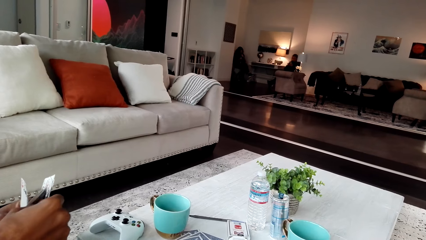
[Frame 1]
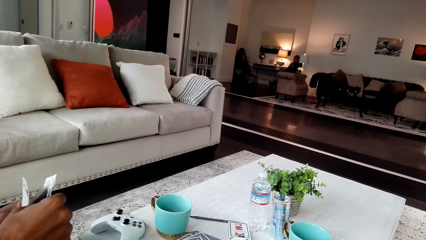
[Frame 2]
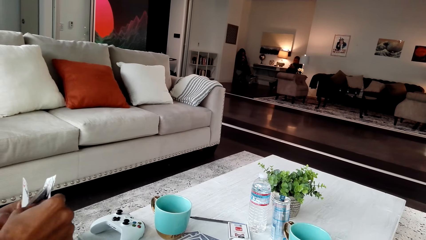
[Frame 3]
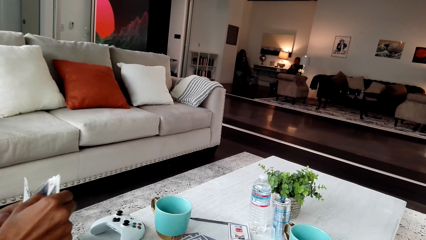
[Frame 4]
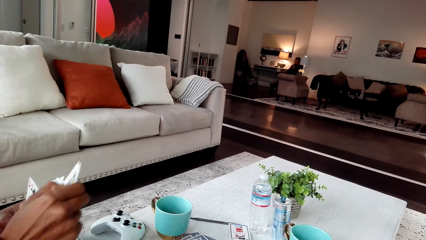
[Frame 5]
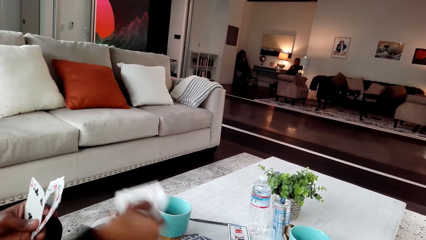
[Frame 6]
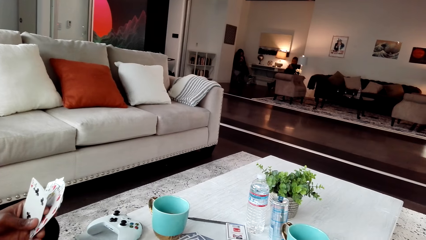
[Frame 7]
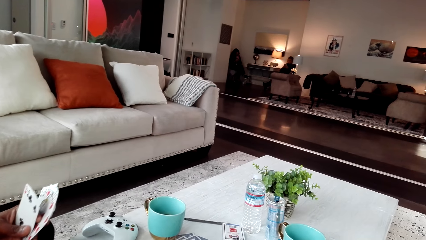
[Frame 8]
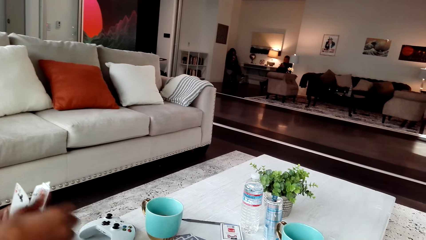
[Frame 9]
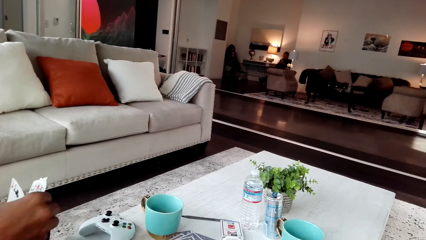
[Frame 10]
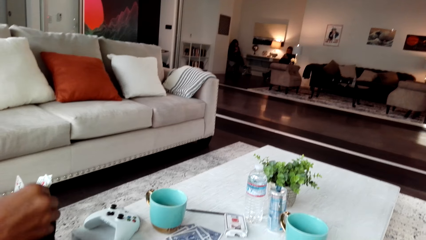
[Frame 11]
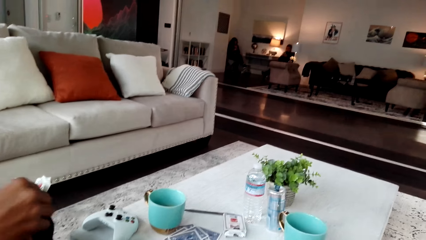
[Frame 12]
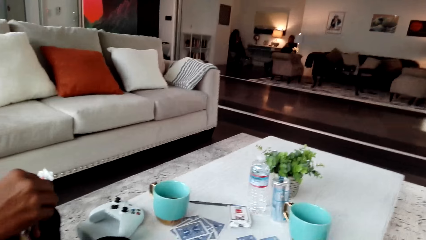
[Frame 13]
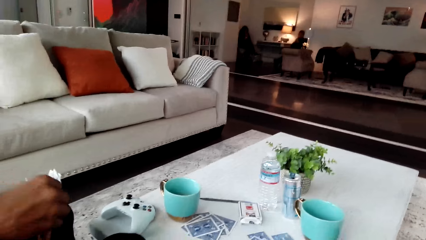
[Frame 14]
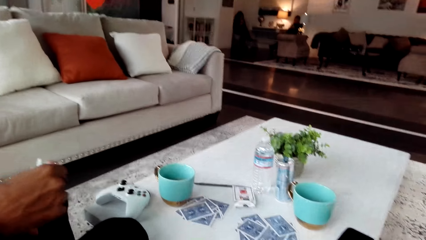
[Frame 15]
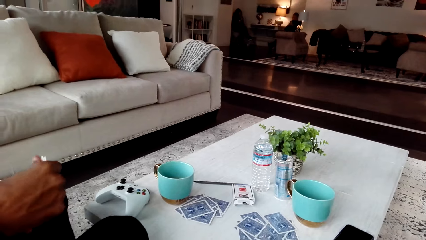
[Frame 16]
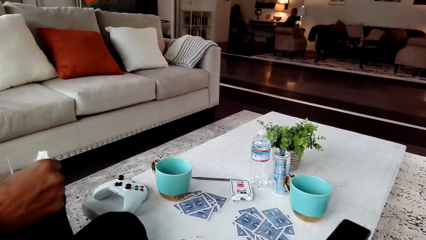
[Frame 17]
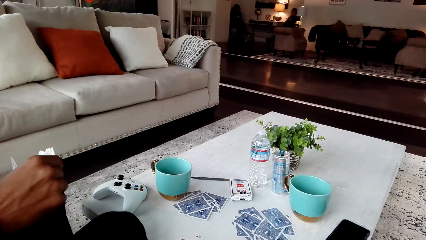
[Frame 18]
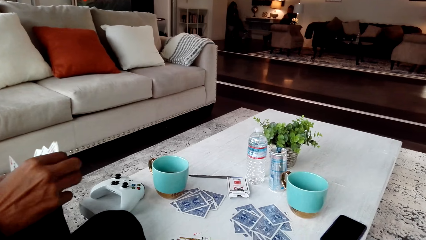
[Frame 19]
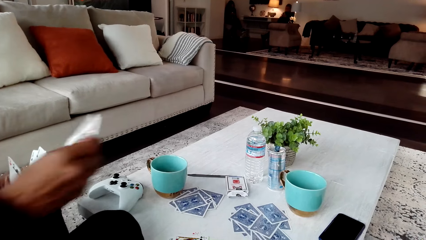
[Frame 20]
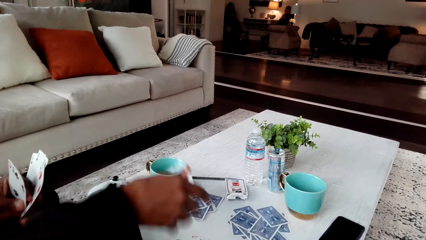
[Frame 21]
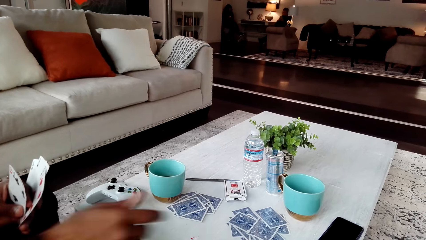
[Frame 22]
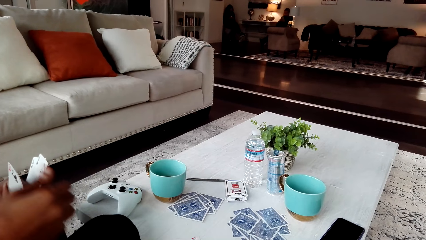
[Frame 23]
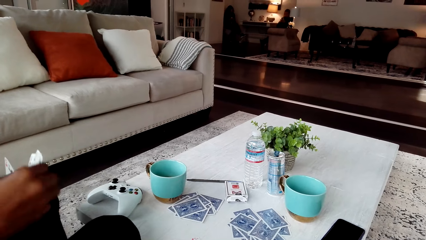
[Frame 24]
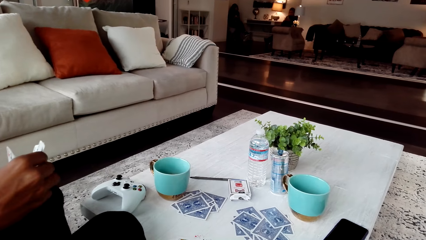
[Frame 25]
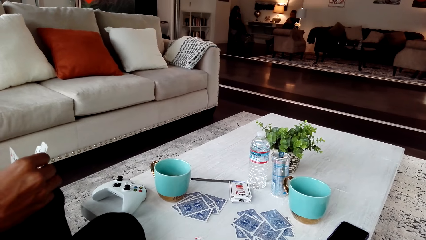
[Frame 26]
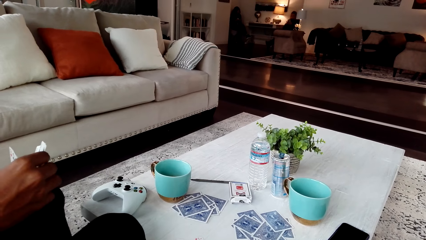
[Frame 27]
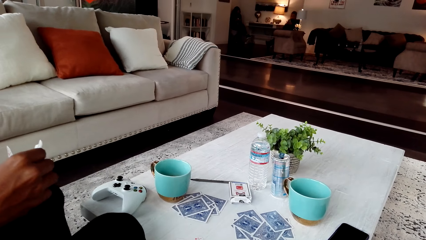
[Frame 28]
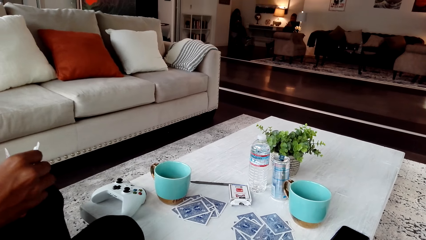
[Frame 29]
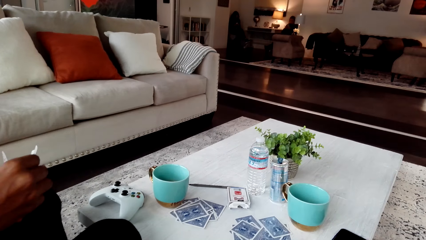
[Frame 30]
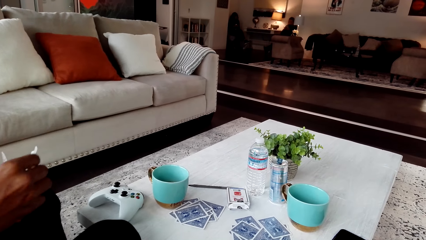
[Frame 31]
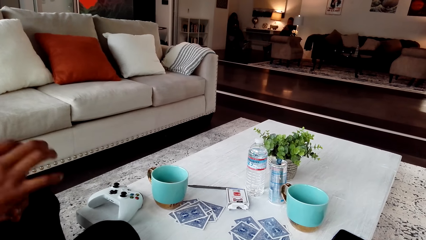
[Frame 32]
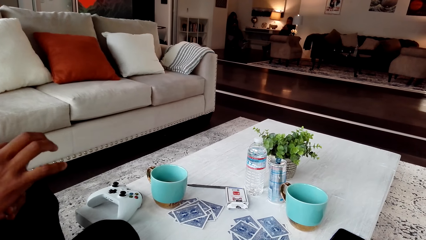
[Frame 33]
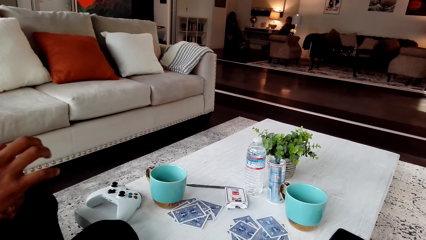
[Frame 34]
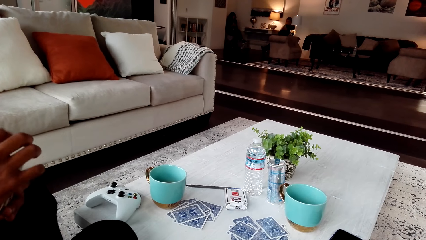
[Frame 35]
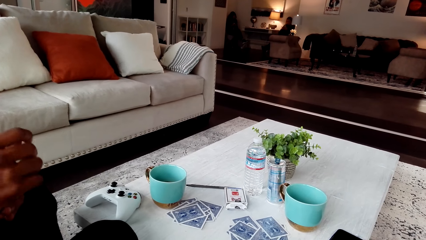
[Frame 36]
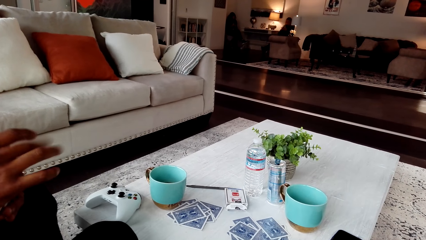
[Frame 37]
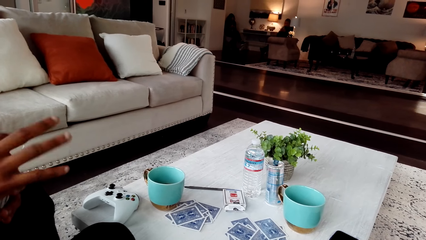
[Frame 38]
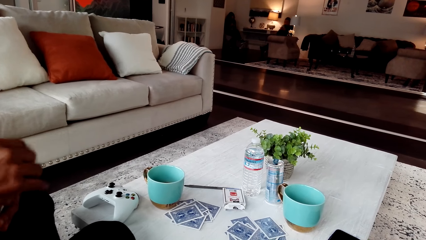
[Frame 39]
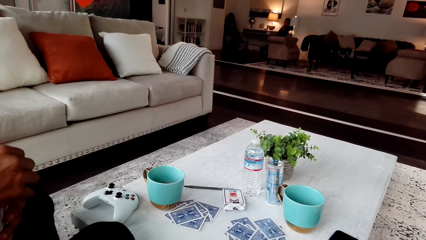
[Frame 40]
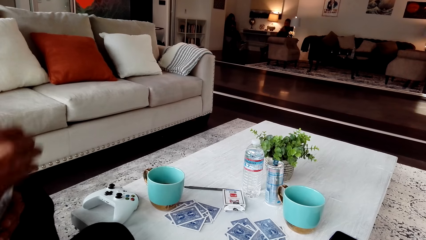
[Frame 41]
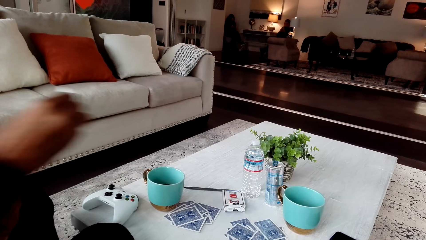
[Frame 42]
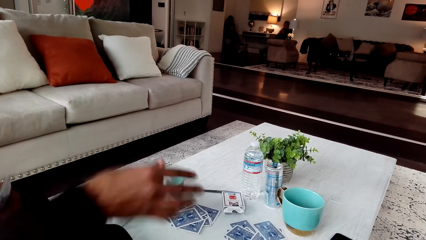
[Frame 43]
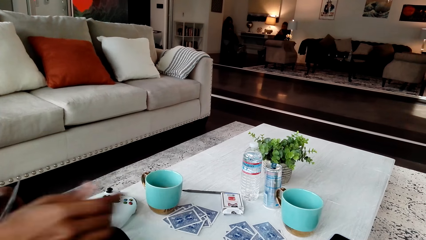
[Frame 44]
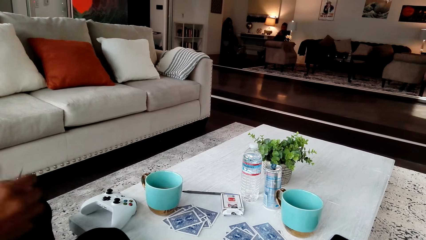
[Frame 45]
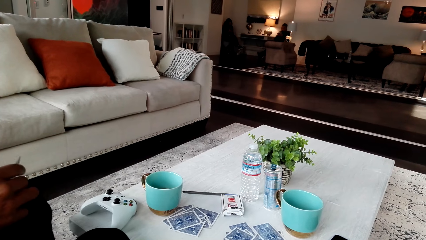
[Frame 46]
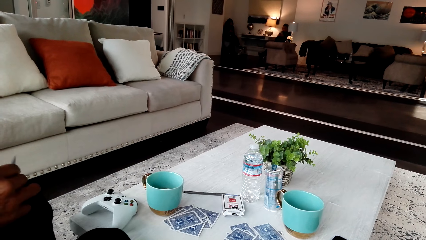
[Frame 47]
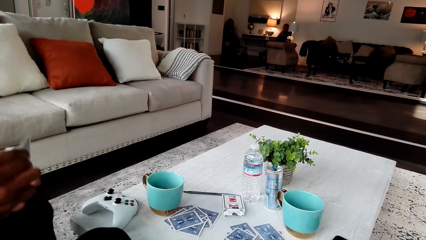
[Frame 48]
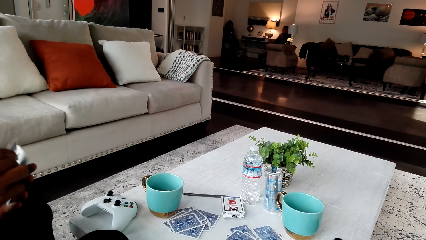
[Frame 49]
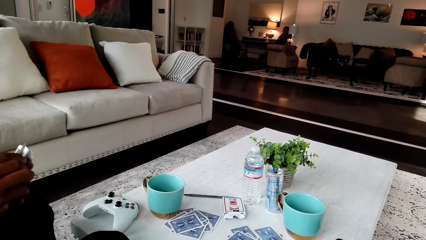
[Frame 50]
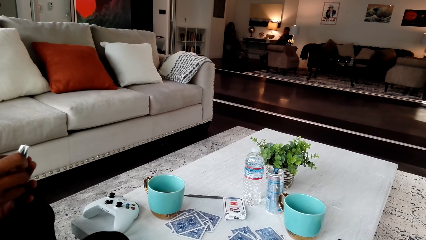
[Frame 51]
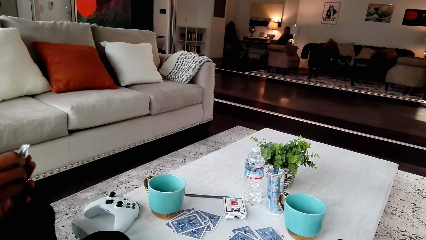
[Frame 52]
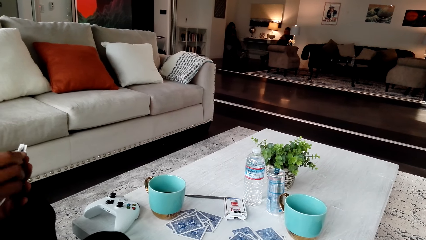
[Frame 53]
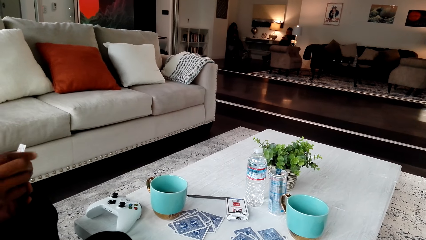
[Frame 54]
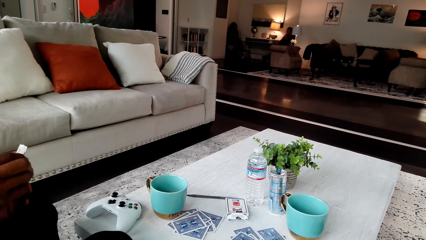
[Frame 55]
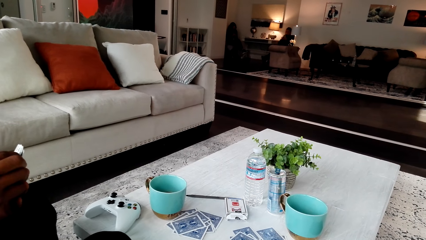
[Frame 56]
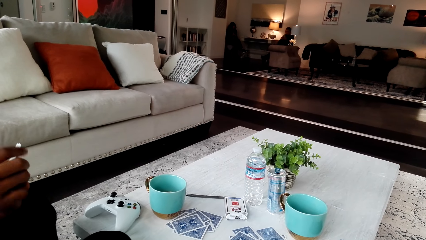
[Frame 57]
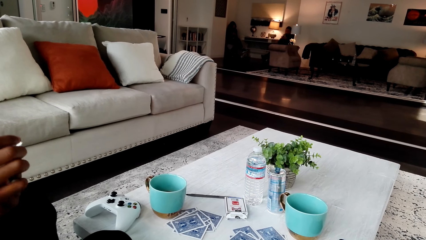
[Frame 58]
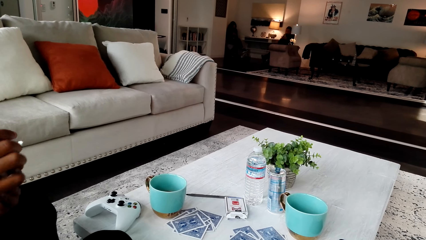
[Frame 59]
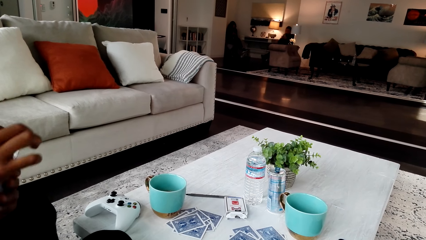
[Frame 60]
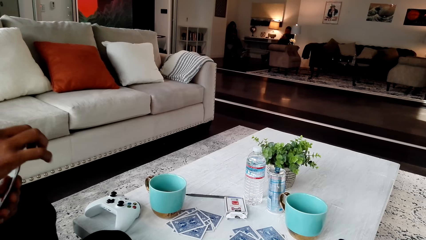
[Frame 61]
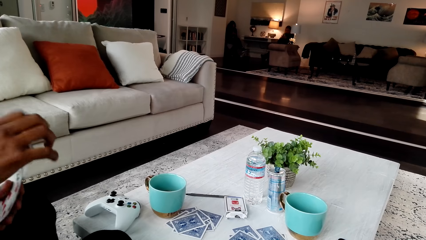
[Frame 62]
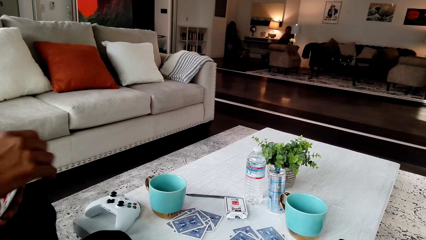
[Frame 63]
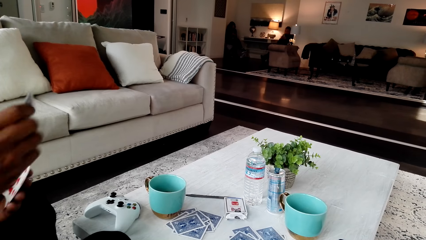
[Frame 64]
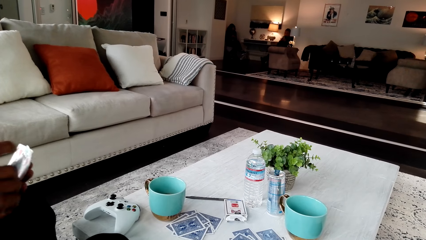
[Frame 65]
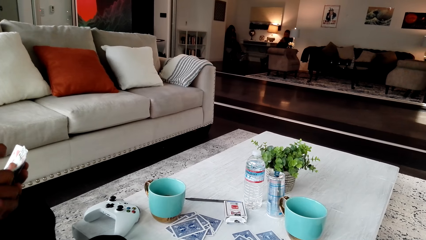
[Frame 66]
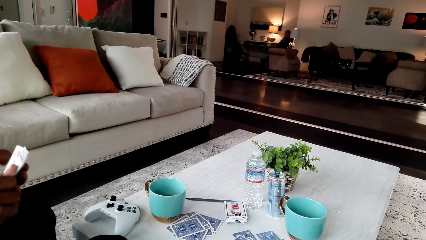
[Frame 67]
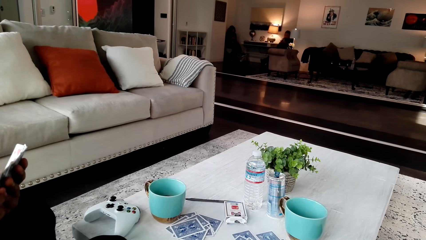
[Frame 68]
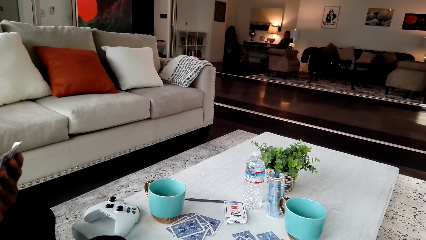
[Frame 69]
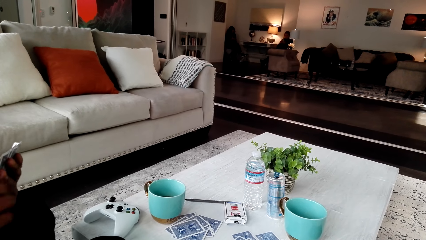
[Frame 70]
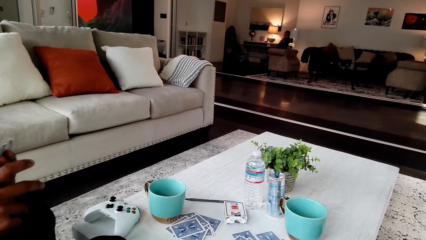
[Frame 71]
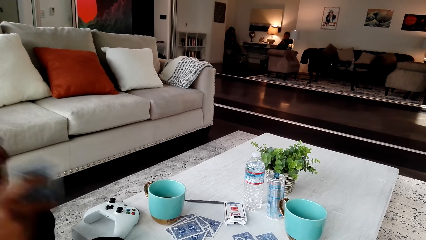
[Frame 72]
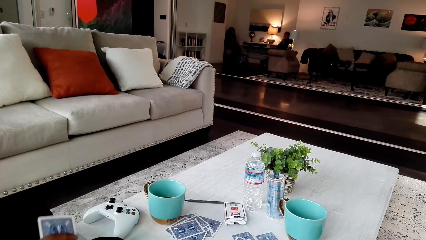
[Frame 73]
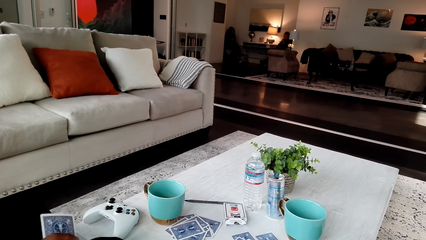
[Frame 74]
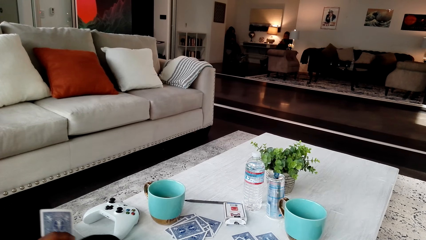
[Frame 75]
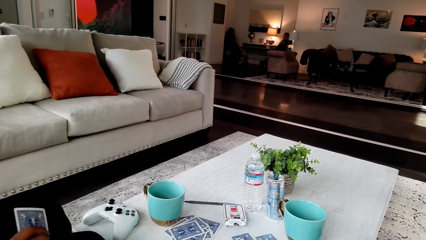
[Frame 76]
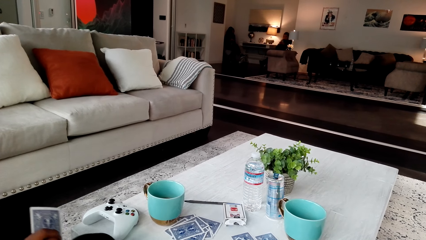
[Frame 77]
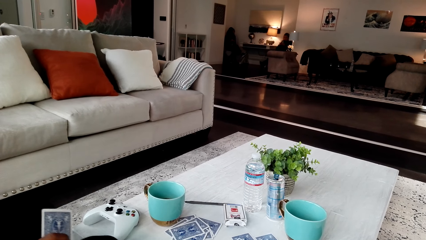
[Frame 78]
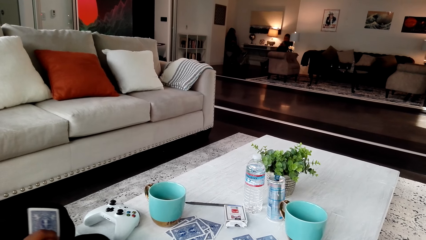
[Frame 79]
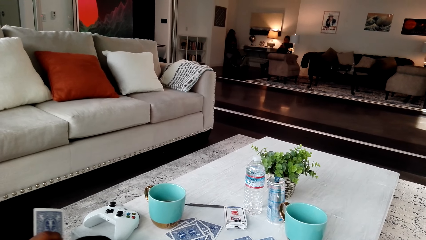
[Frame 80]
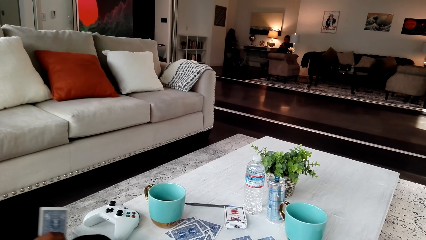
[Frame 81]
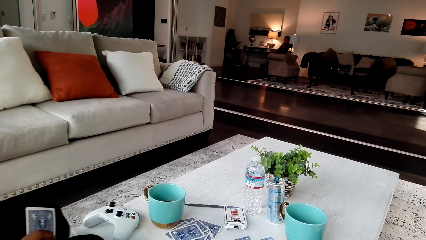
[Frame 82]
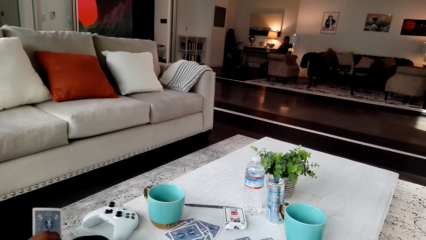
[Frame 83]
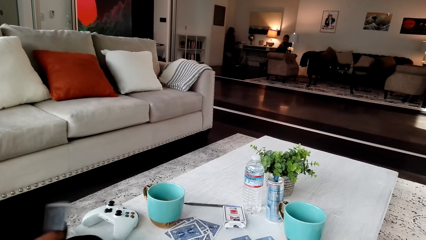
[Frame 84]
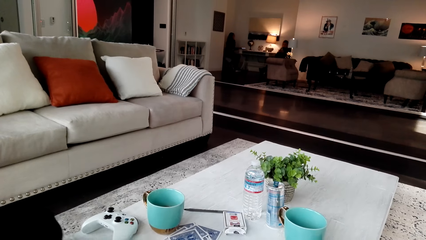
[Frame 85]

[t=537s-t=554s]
A man is putting the cards down. The man holds the cards.
